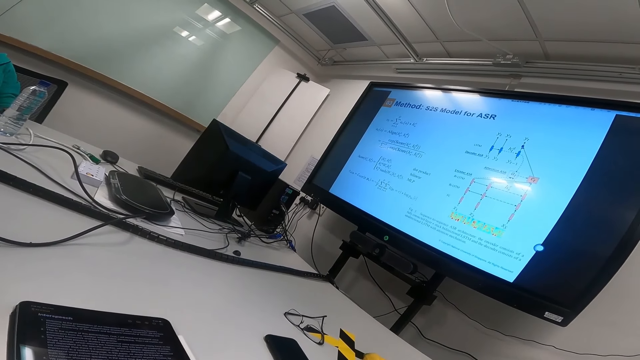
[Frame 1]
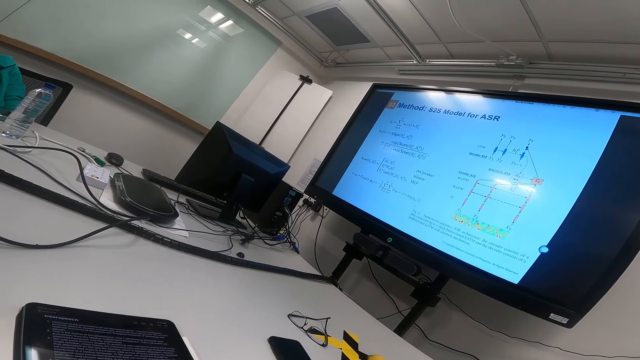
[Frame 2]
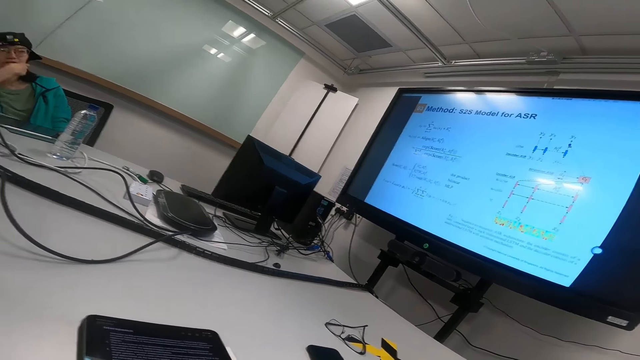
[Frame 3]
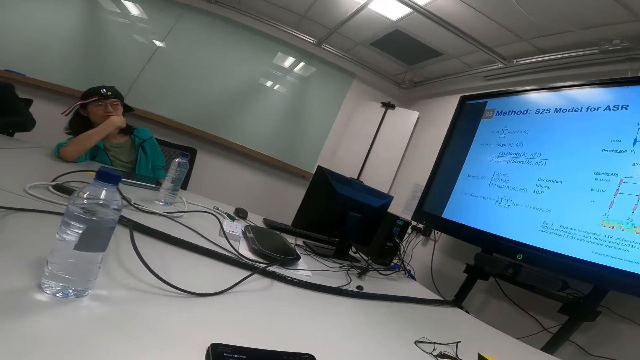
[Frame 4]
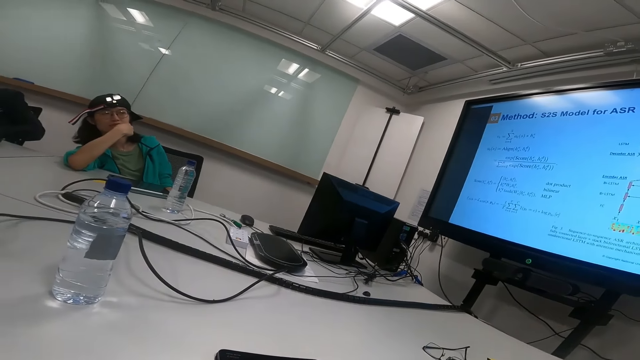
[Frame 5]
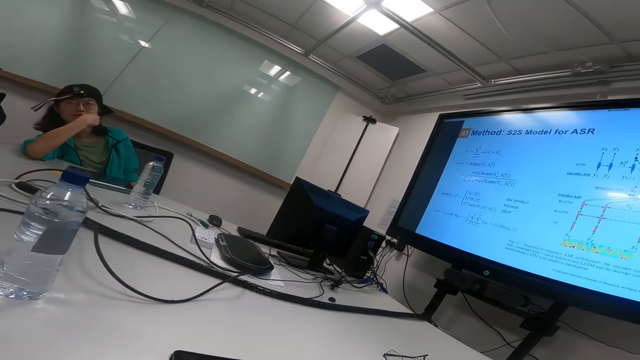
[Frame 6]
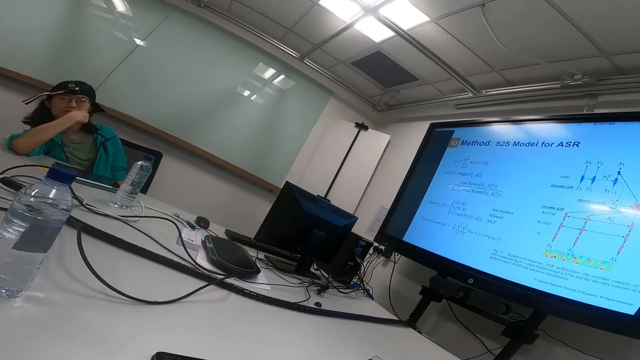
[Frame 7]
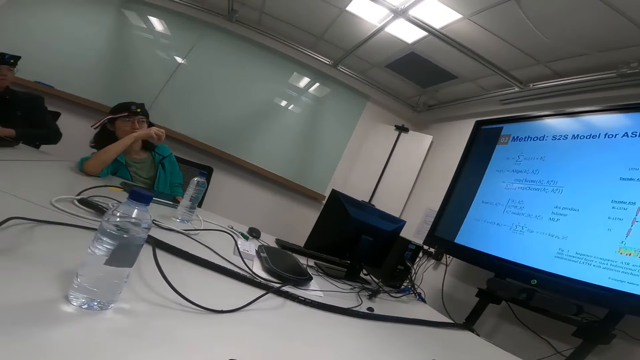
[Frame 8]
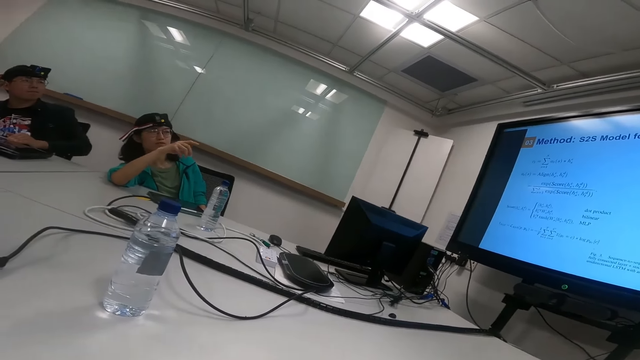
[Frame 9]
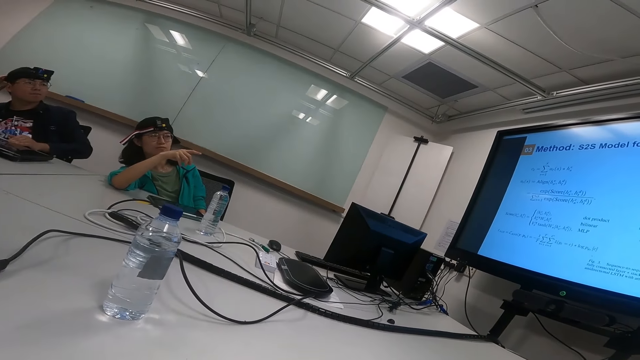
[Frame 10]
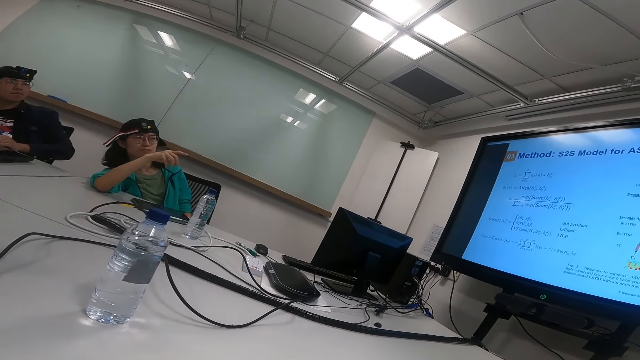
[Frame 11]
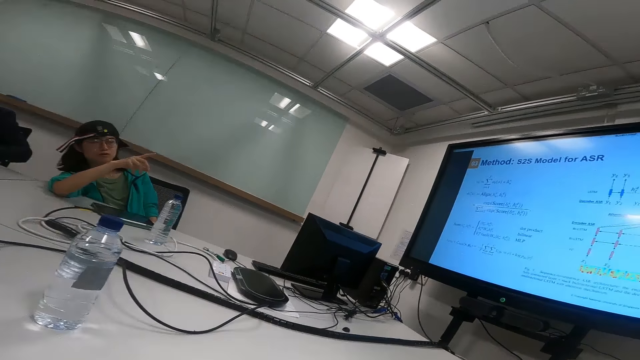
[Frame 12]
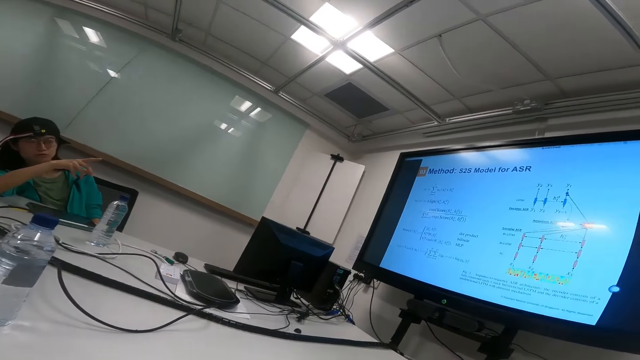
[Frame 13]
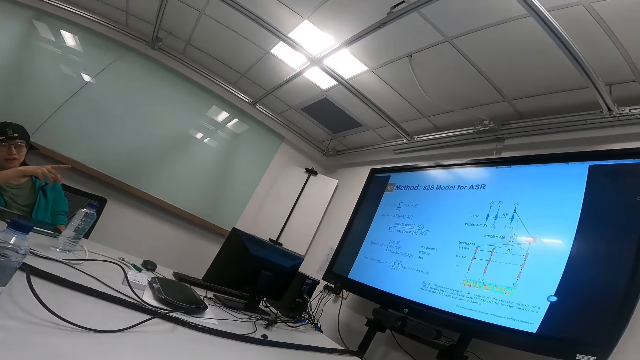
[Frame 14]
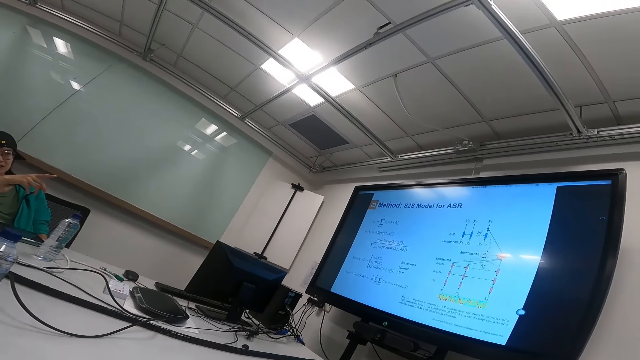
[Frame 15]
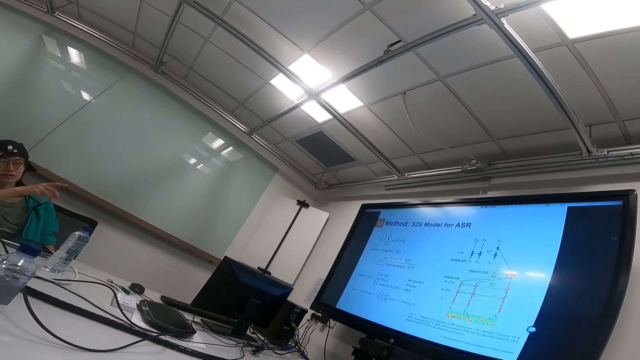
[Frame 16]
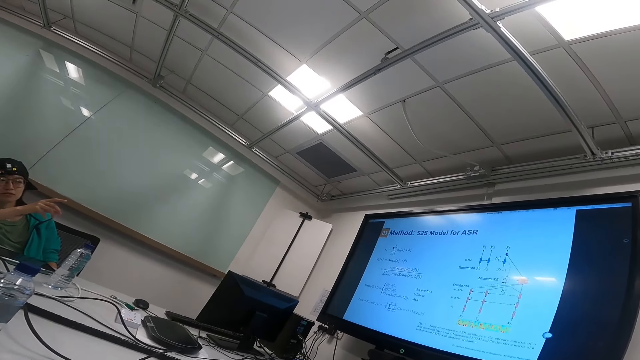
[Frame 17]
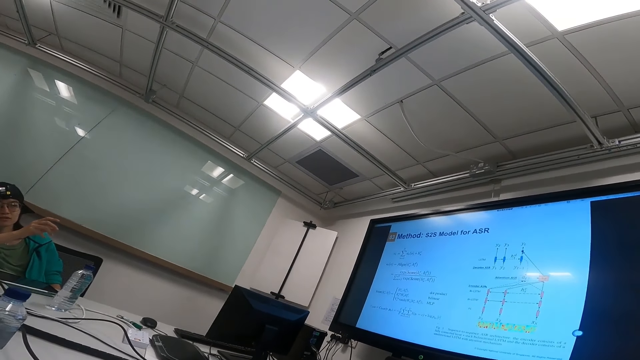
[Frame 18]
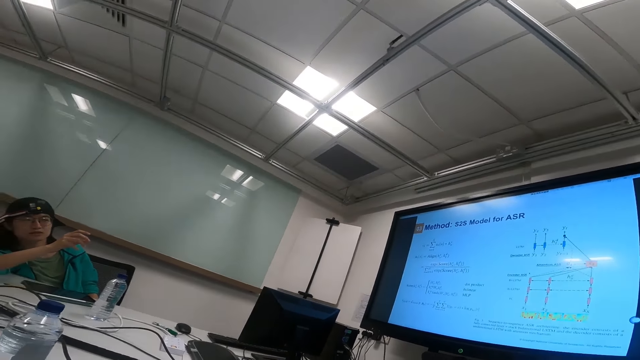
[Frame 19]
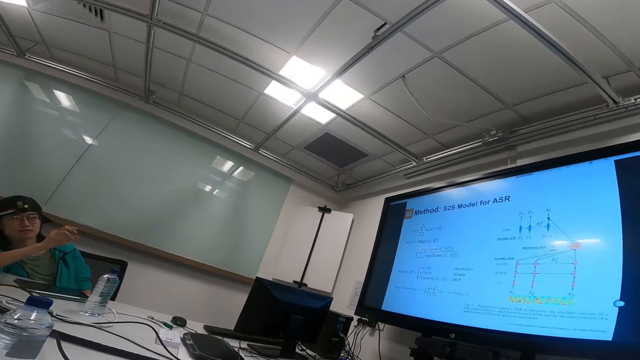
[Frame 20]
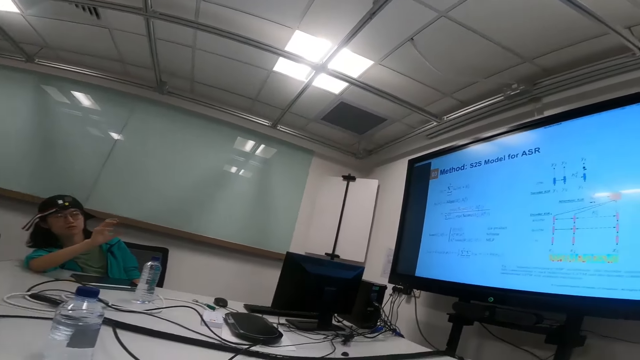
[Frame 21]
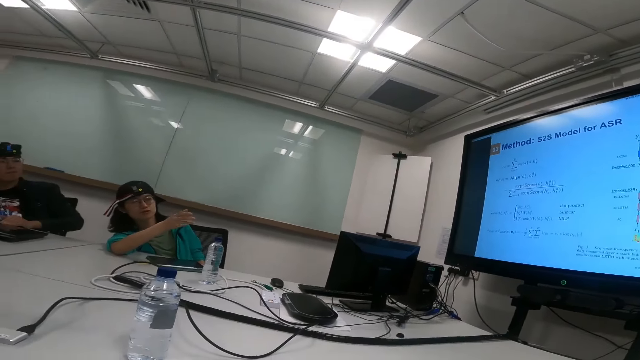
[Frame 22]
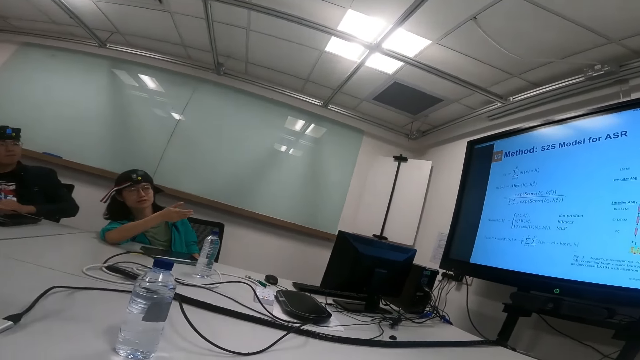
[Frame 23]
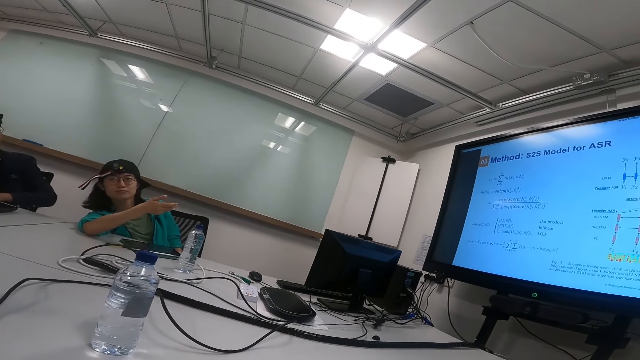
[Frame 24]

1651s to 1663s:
A woman interacts with another person. The woman moves her hand and points on the screen. A man talks to the woman. The woman talks to the man.

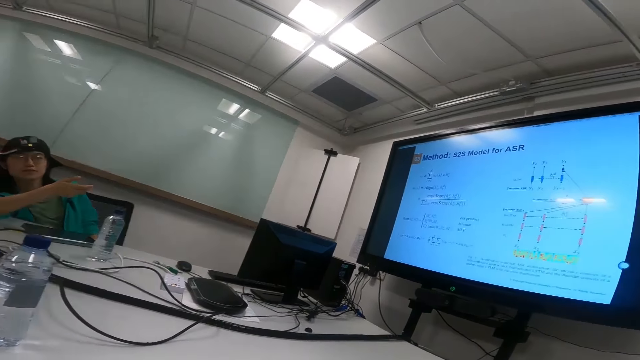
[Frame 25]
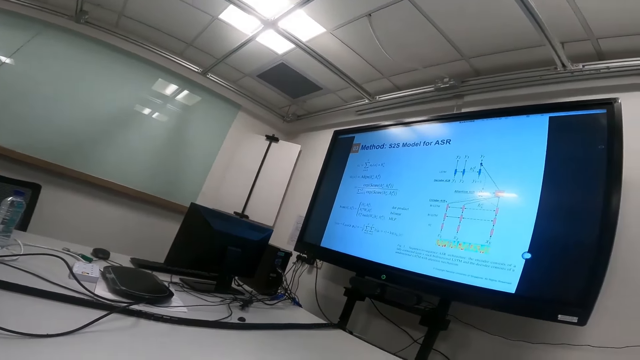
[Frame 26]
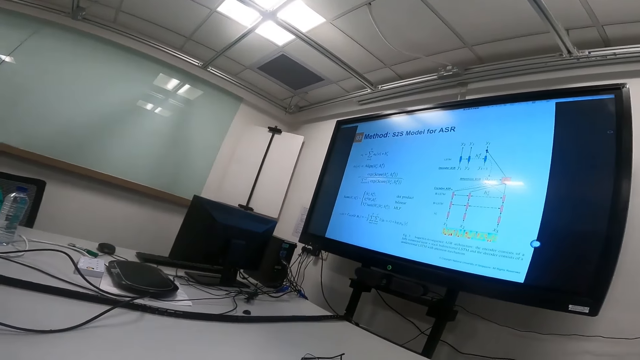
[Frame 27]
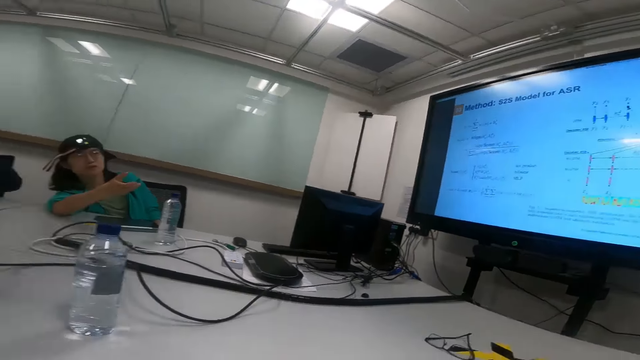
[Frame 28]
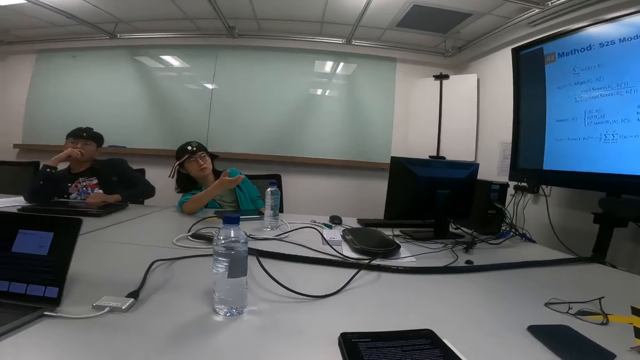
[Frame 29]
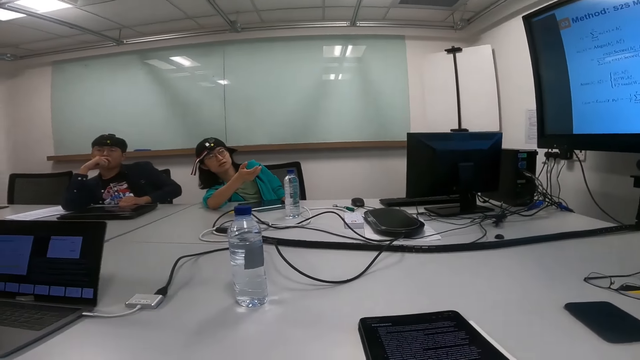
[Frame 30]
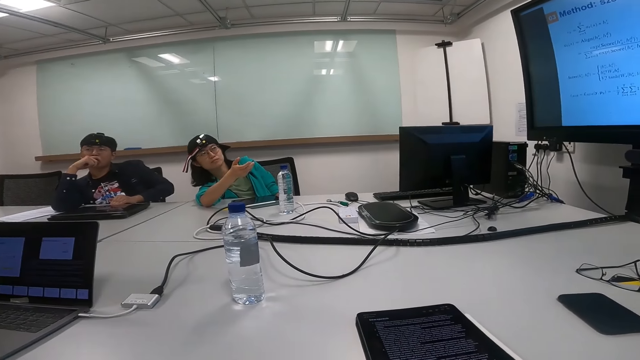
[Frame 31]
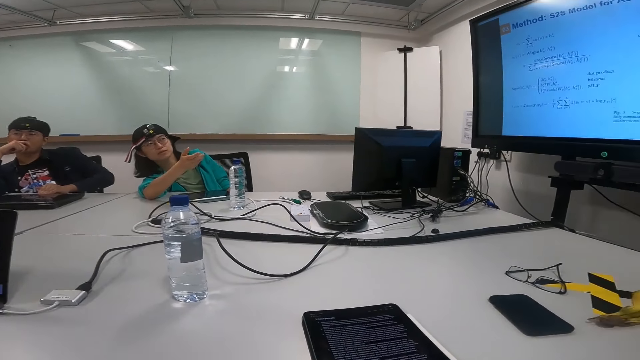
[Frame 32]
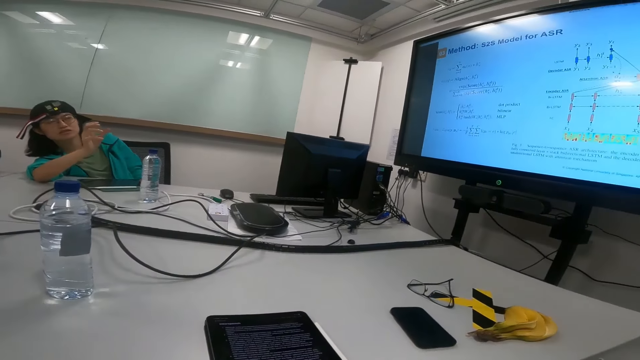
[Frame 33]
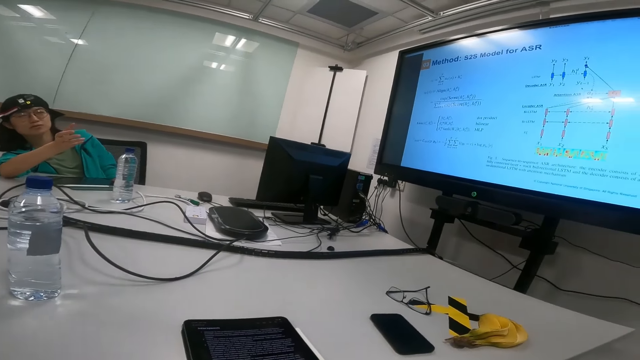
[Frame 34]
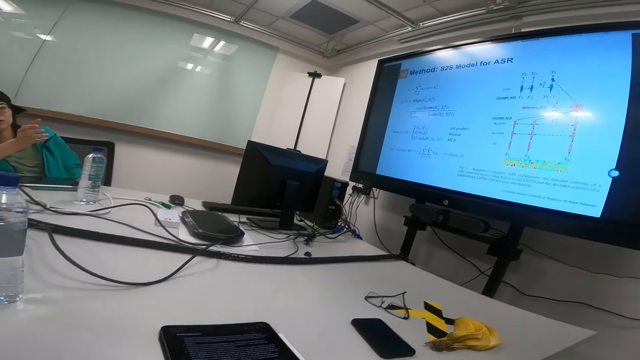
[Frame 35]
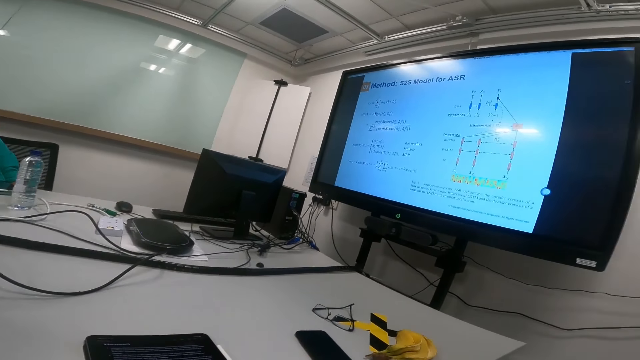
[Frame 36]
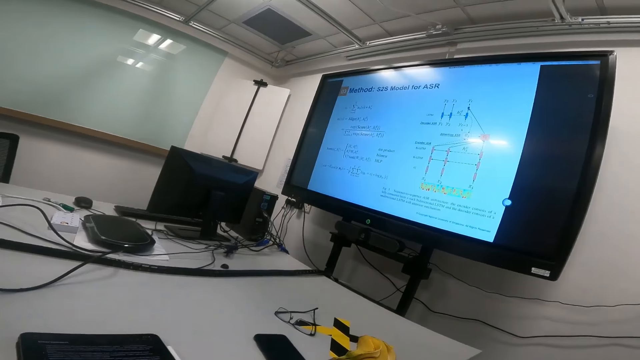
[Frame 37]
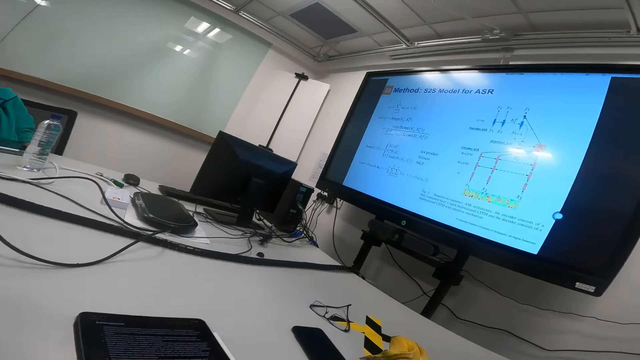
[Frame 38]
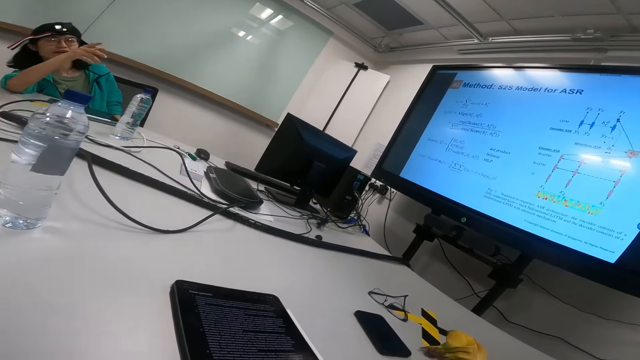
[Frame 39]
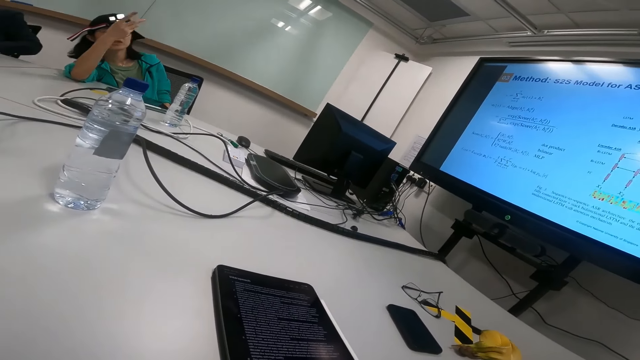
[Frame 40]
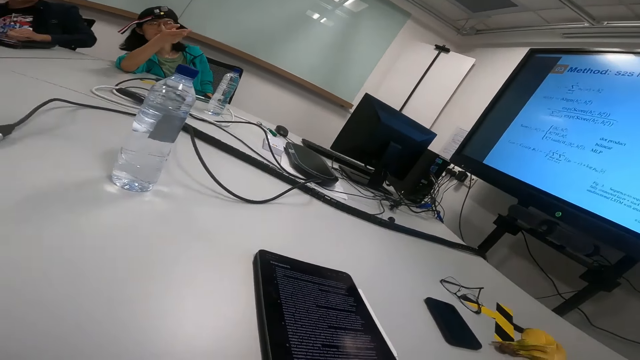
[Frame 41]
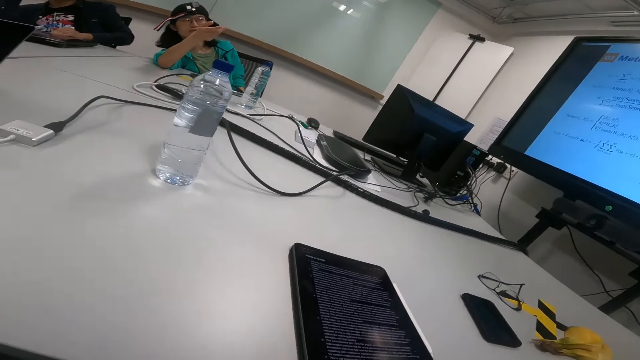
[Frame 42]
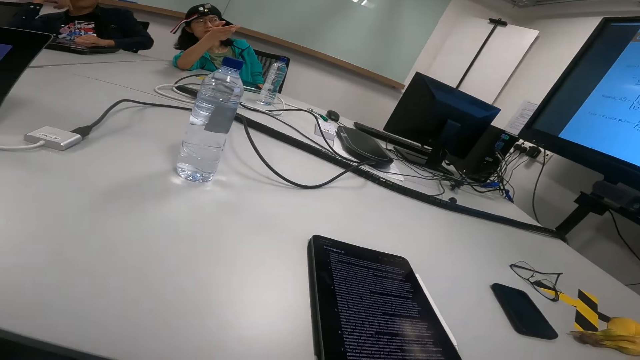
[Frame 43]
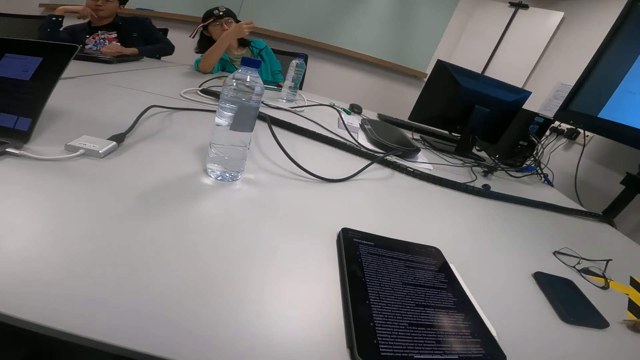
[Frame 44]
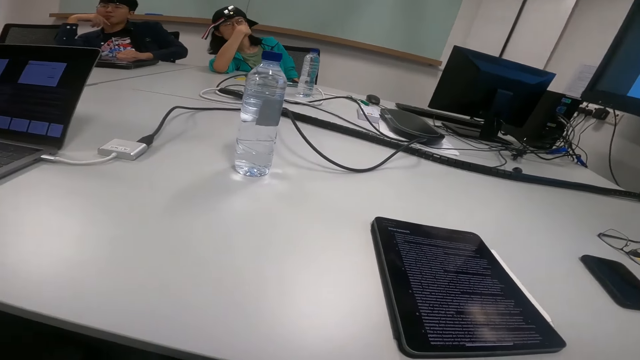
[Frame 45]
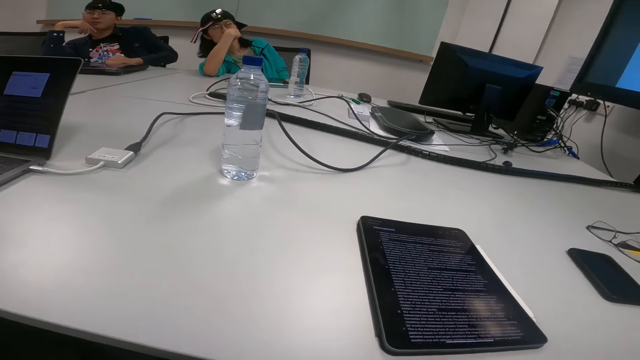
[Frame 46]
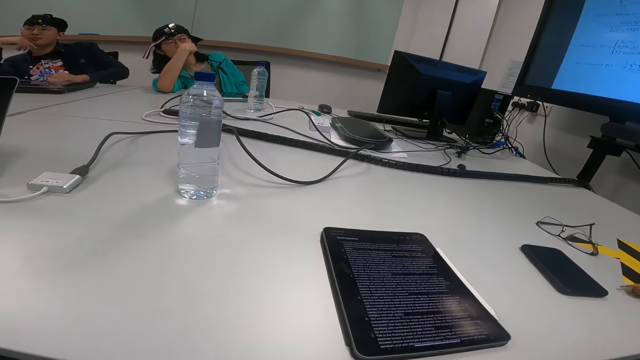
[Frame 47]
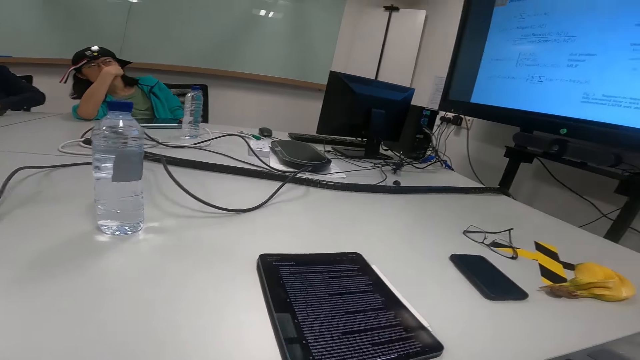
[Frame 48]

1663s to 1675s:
The man talks to the woman. The camera wearer looks at the screen. The woman moves the hand. The man talks to the woman. The camera wearer looks at the tablet. The woman touches her mouth.
